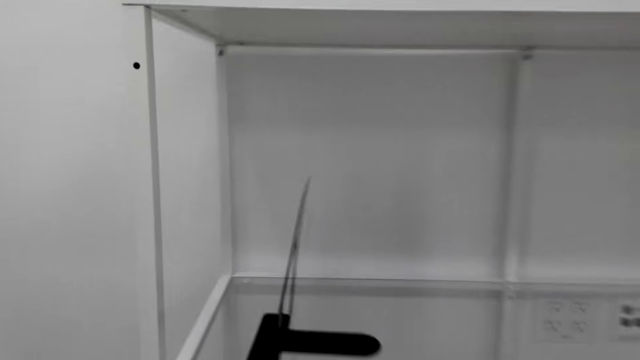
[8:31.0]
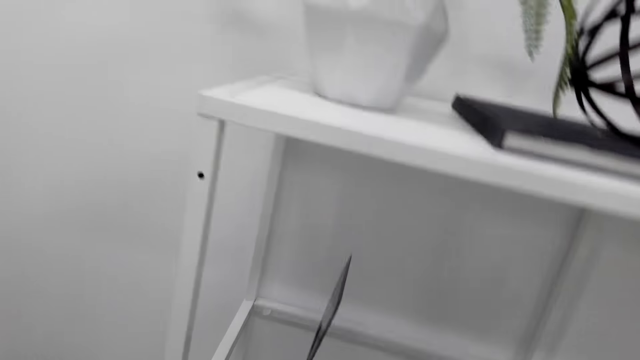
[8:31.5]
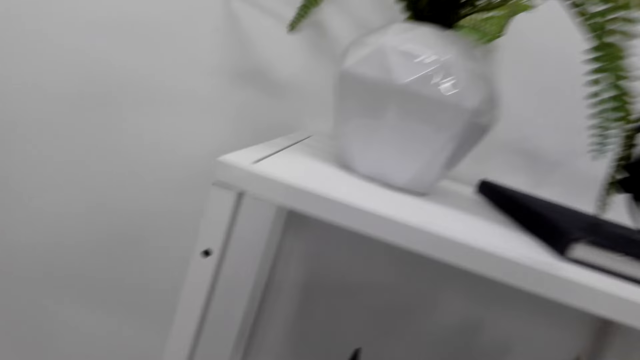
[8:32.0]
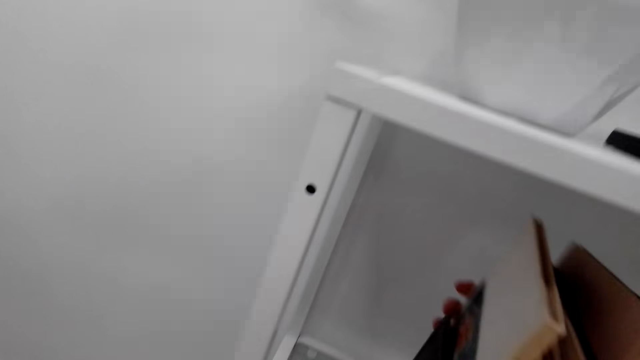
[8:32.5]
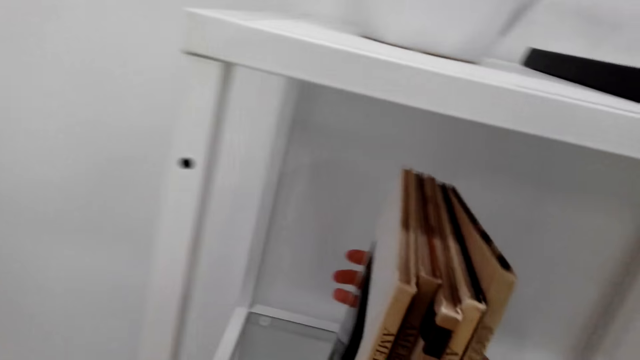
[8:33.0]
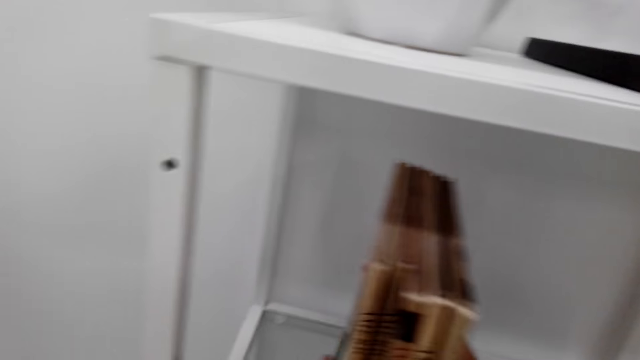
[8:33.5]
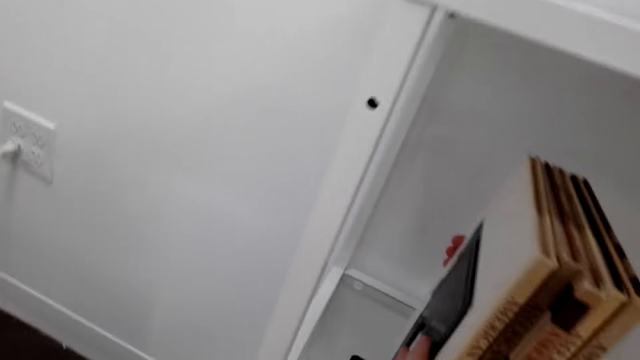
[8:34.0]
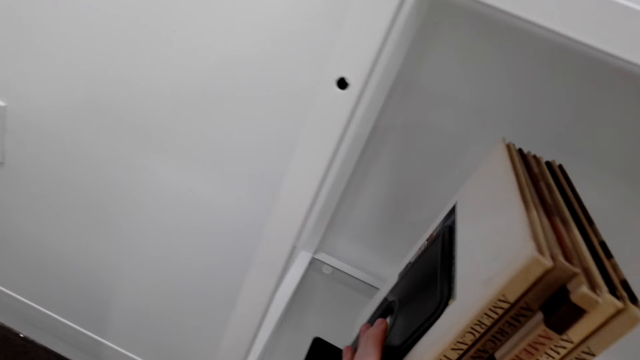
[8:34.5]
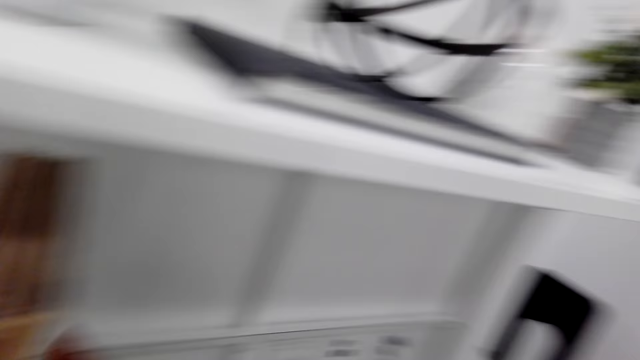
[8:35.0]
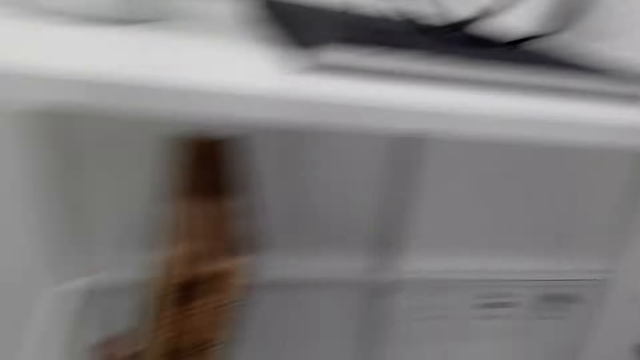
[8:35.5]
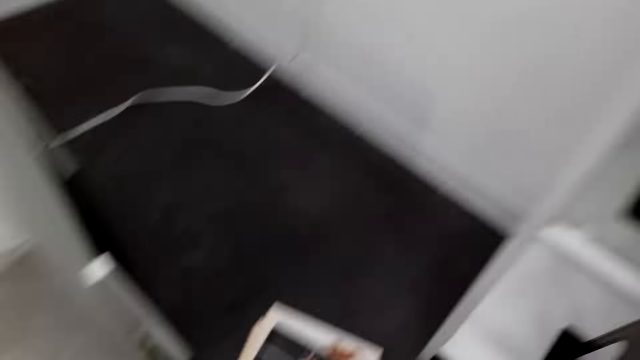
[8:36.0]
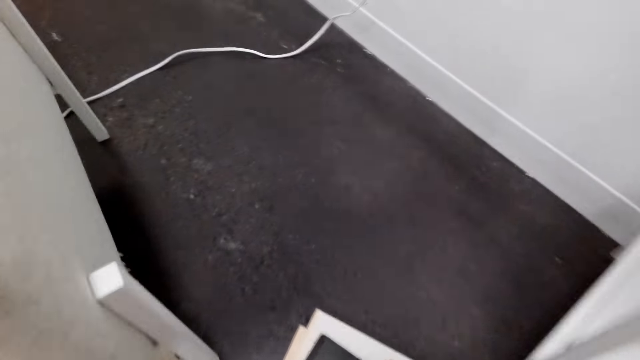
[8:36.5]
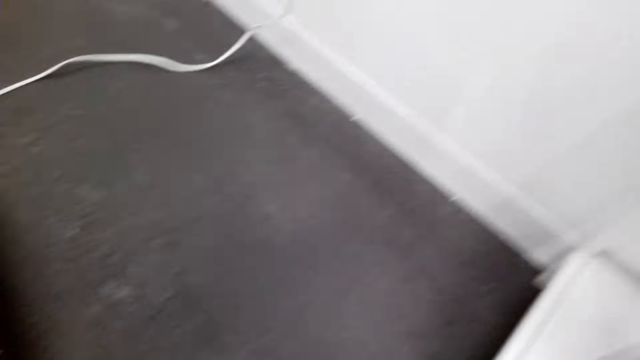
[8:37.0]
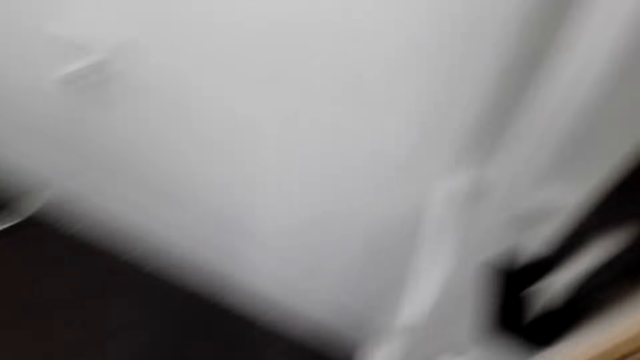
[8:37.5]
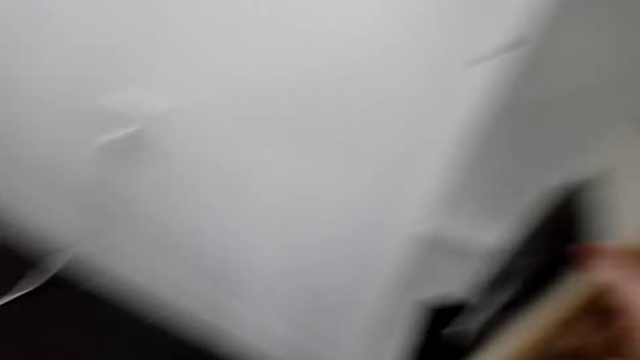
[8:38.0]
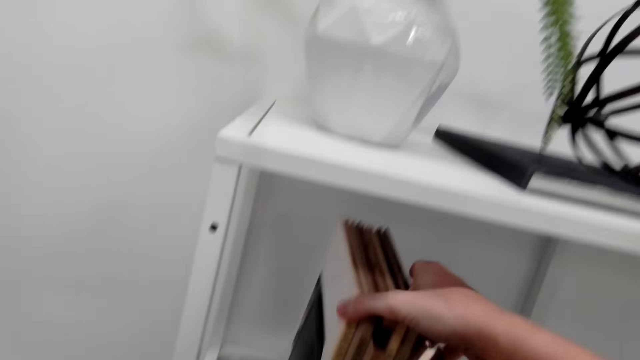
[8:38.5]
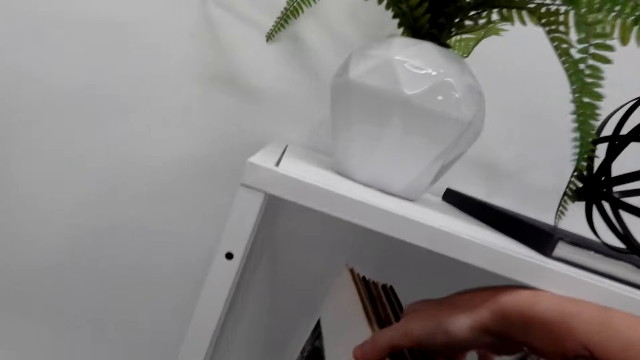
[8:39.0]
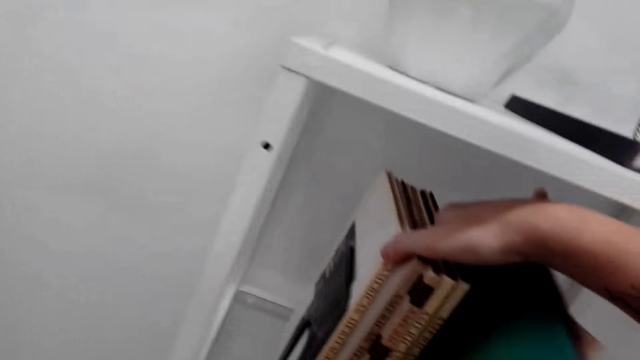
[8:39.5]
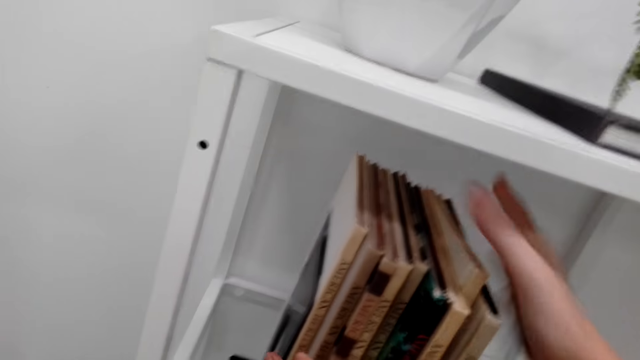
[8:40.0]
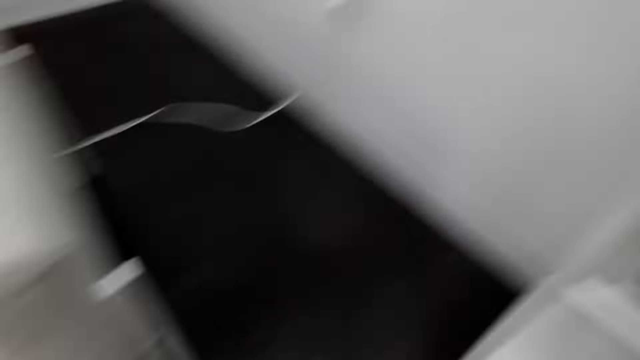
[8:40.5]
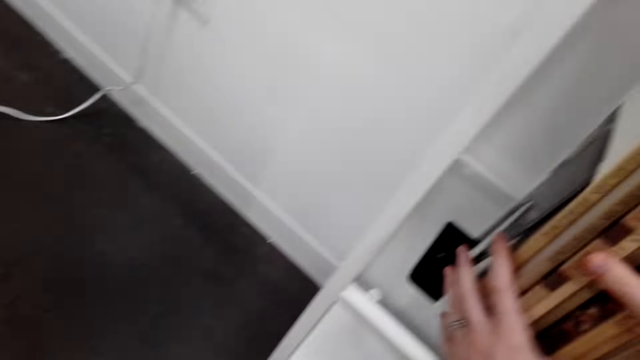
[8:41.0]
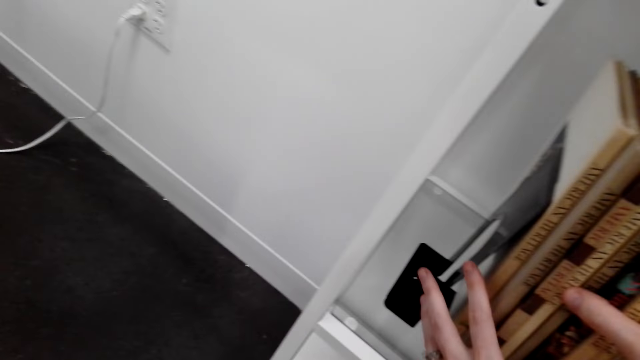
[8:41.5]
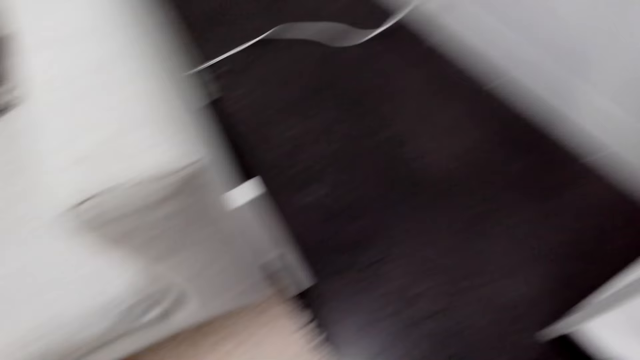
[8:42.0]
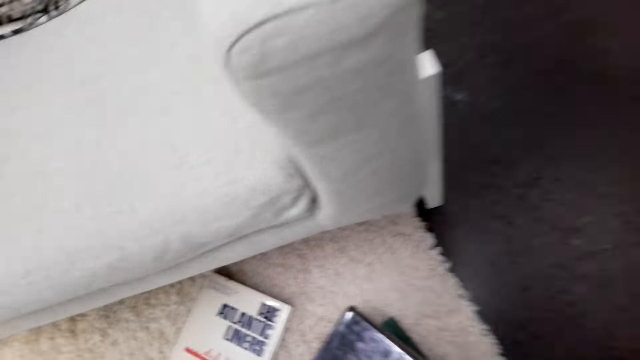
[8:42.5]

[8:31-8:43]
The camera wearer arranges books on the shelf. They open the bookshelf. They move around. They put some books on the book holder. They pick up some books. They arrange the books on the shelf. They put the books on the book holder. They look around.

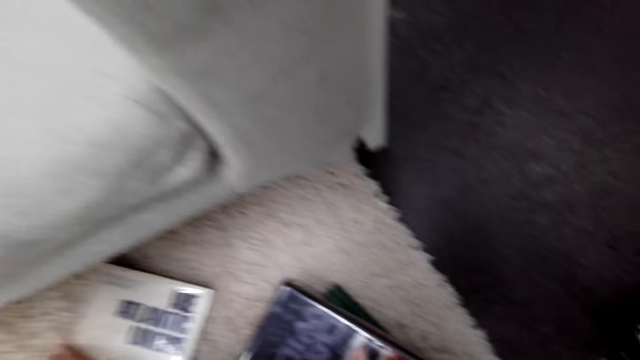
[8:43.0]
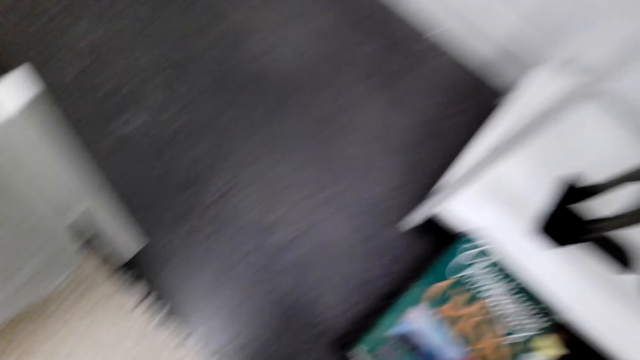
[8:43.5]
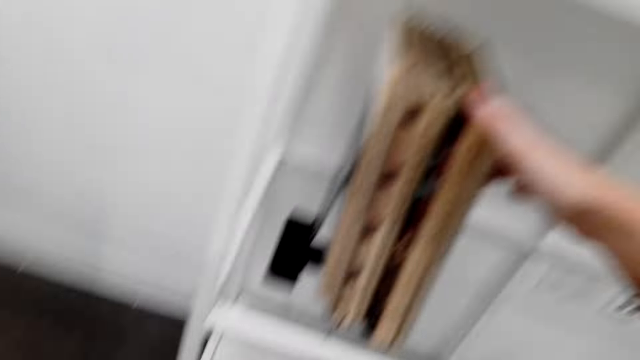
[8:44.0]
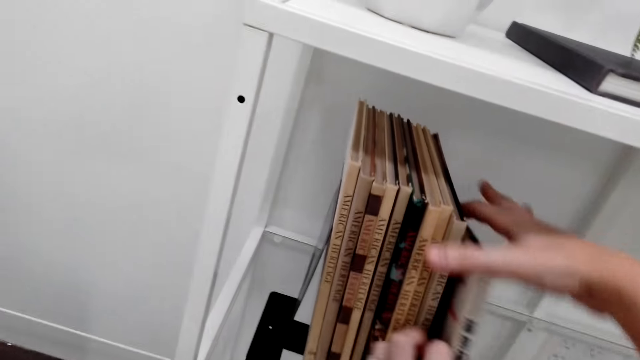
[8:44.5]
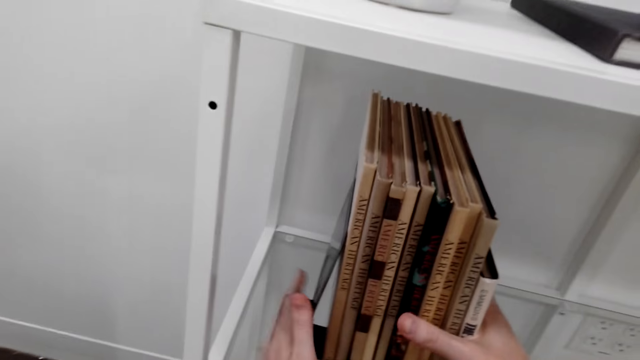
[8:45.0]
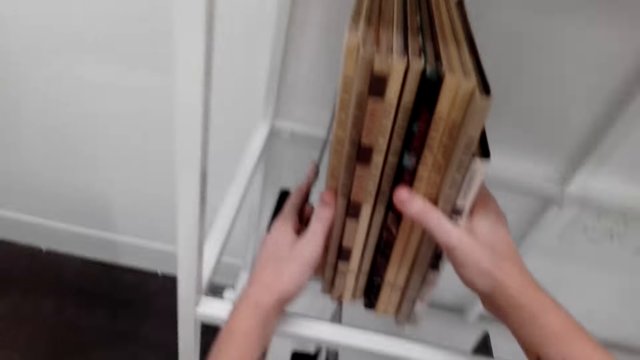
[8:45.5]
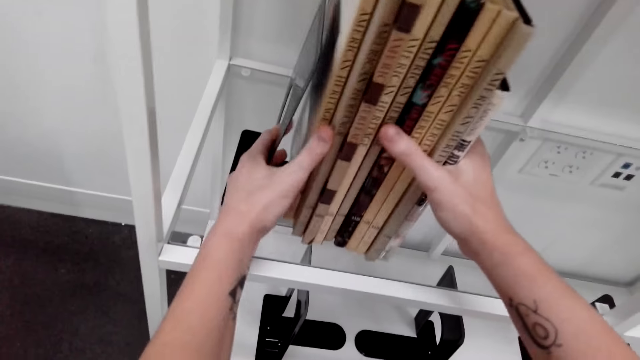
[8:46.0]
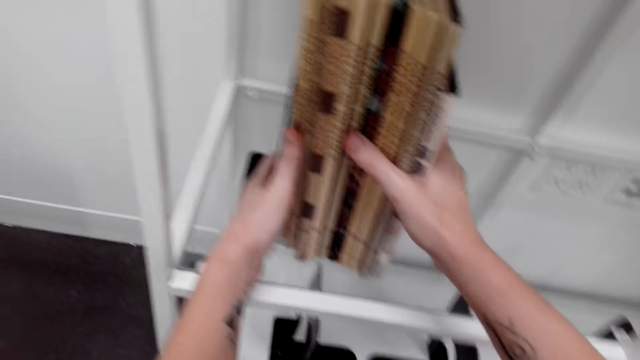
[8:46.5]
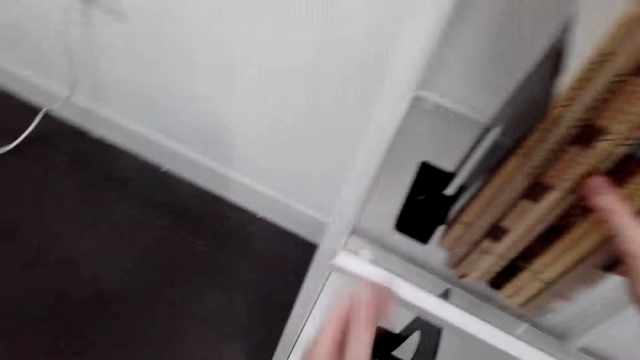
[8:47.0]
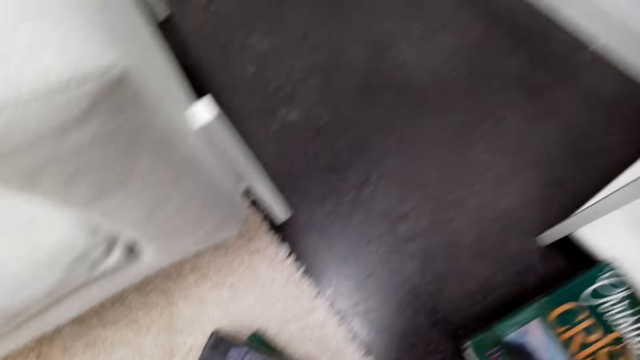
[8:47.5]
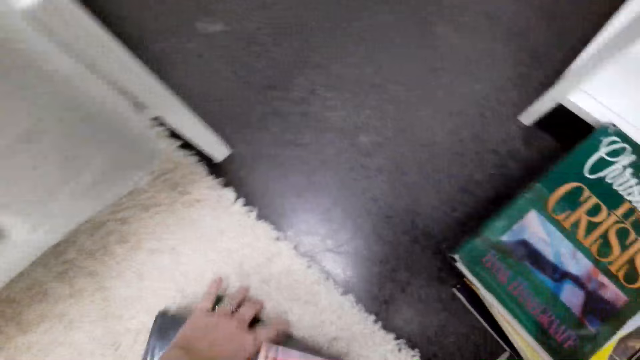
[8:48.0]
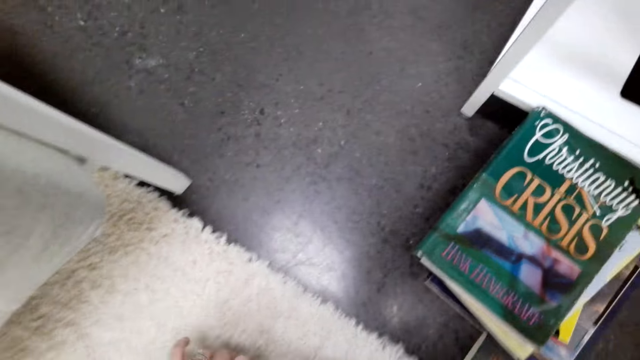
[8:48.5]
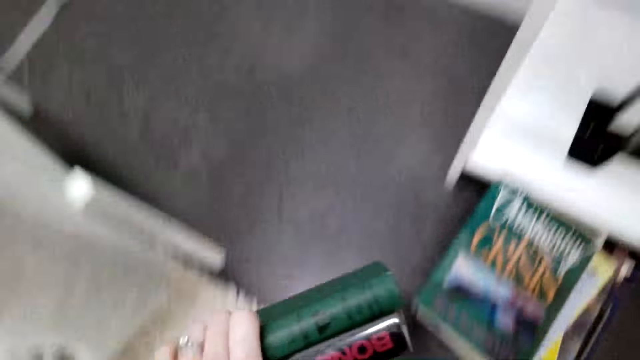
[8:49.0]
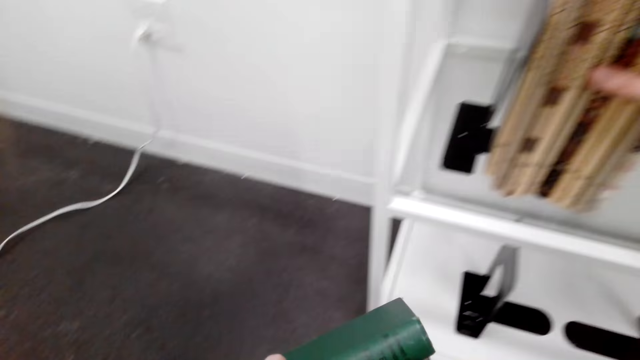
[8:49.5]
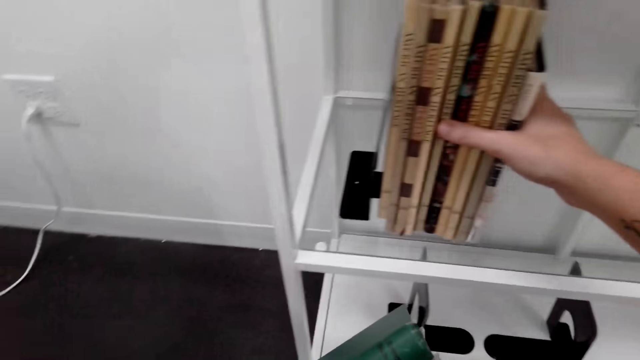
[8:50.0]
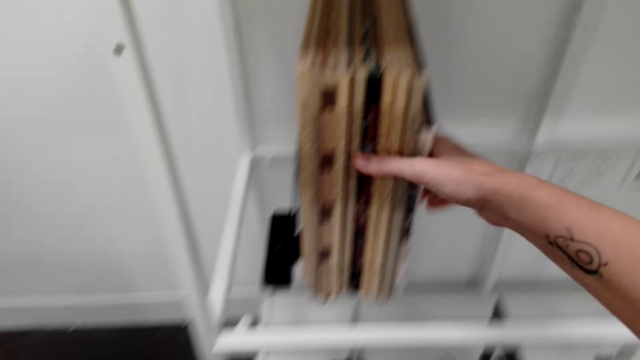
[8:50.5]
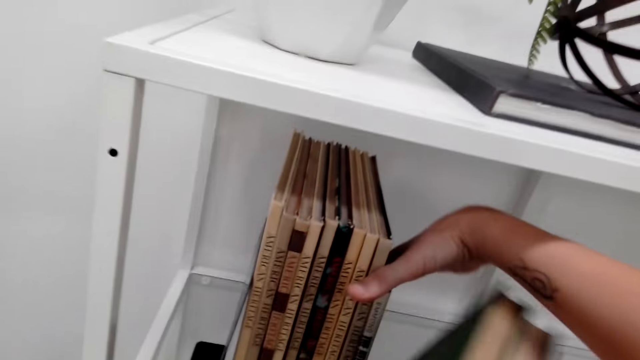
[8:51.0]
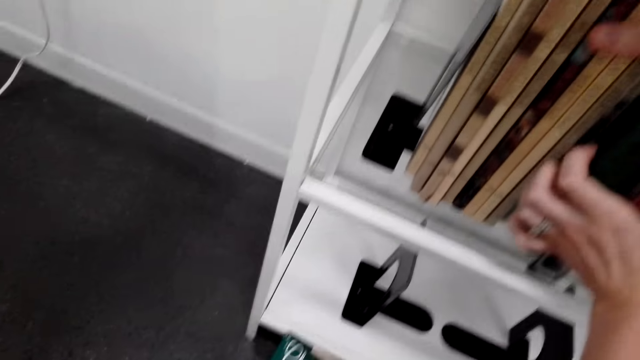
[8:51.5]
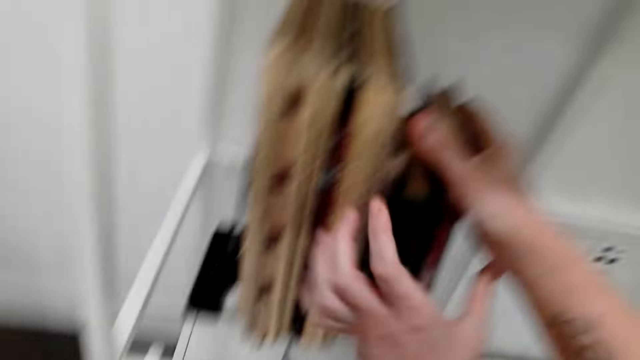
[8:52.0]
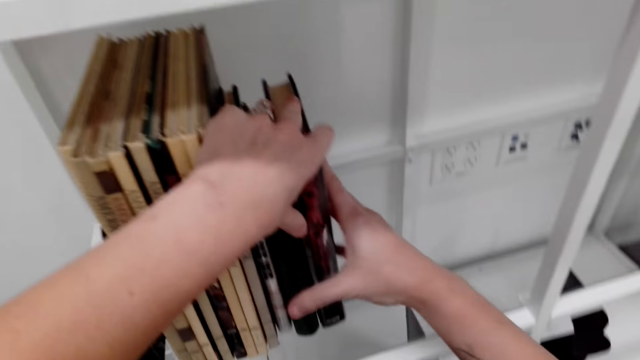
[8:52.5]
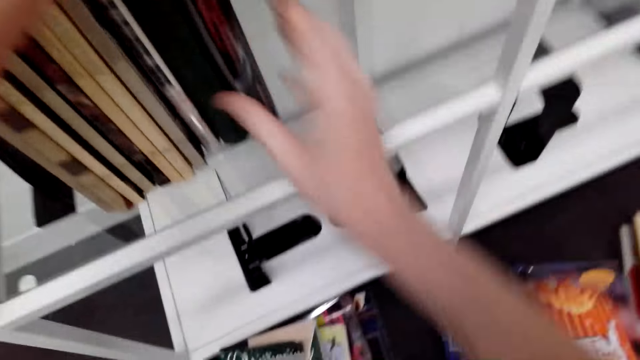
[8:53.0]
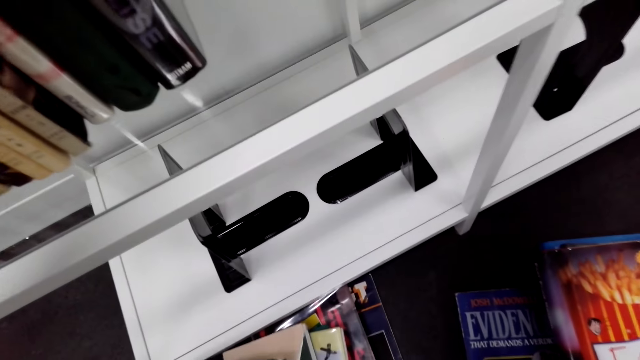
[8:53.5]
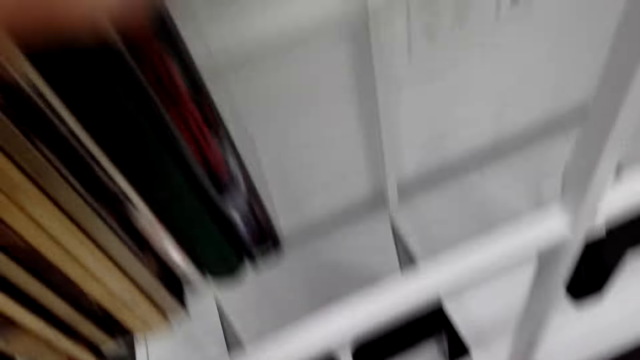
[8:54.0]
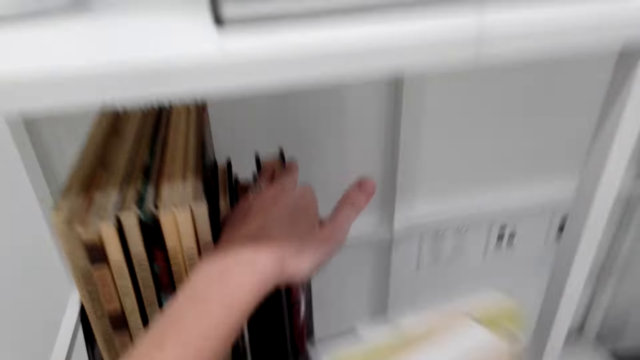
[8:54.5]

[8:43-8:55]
The camera wearer picks up books on the floor. They arrange the books on the shelf. They put the book in the shelf. They pick up books on the floor. They move around. They arrange the books on the shelf. They put the books in the shelf. They look around. They pick up books on the floor.
